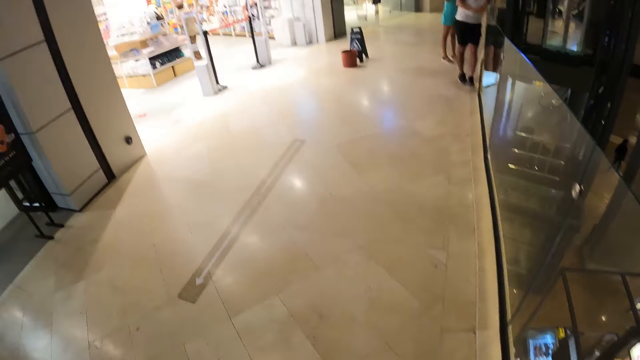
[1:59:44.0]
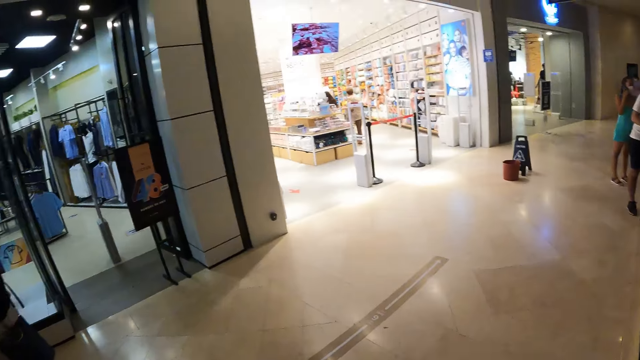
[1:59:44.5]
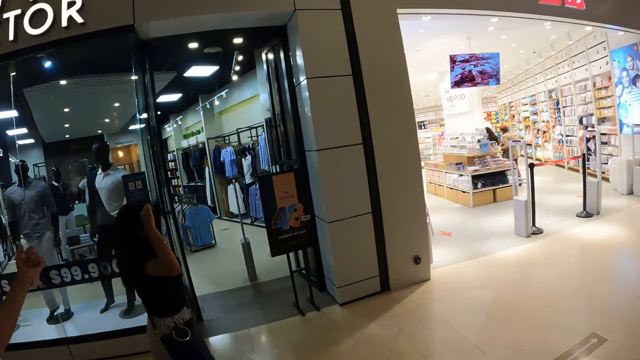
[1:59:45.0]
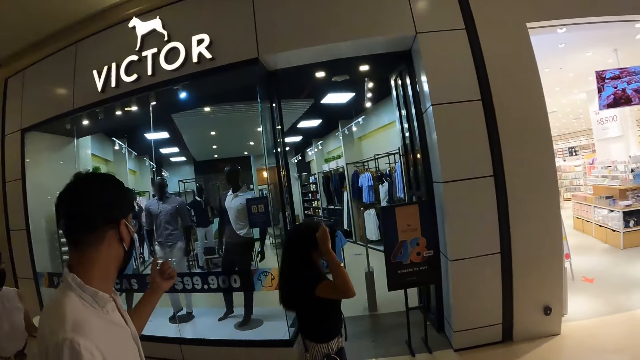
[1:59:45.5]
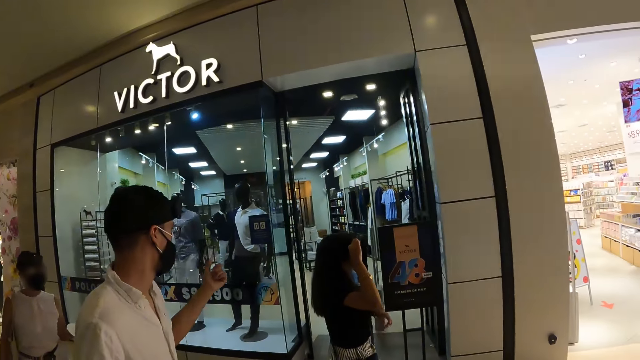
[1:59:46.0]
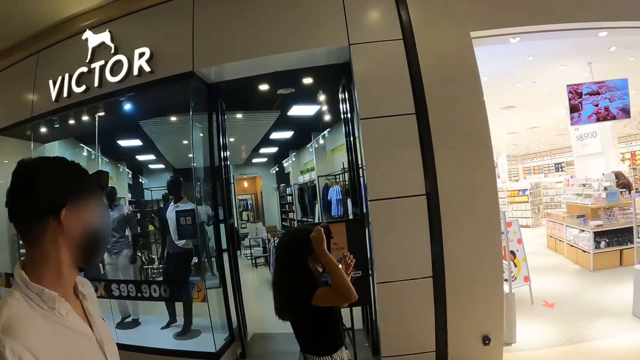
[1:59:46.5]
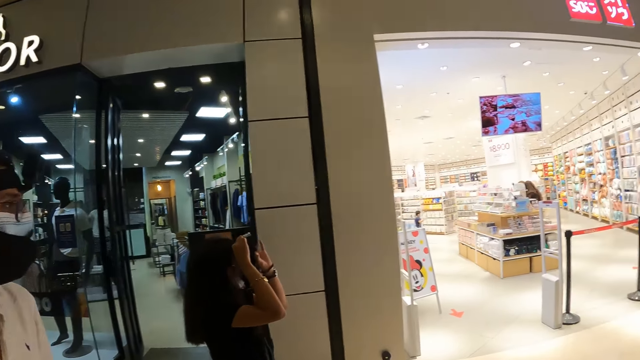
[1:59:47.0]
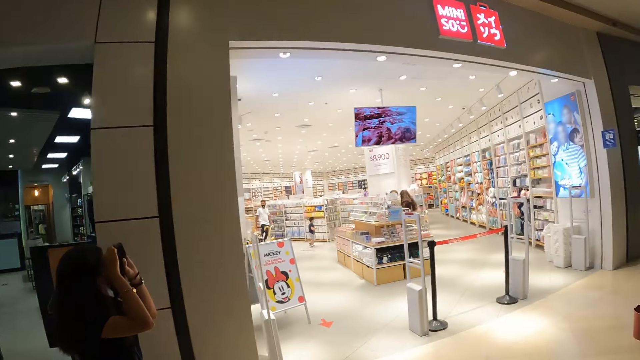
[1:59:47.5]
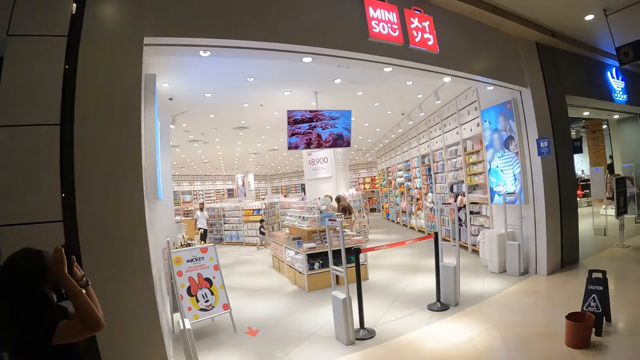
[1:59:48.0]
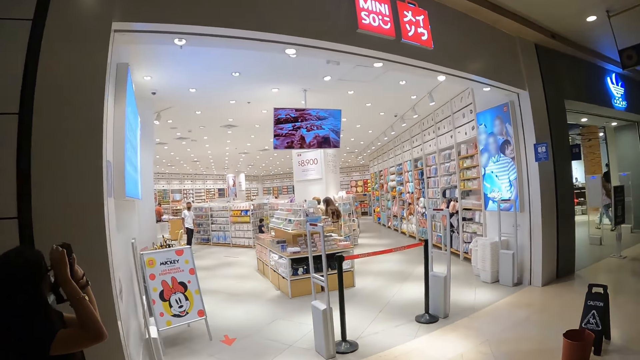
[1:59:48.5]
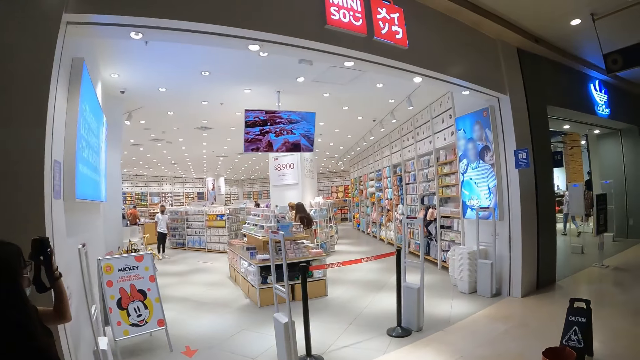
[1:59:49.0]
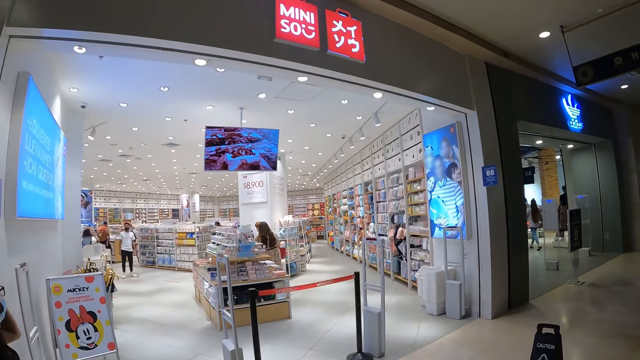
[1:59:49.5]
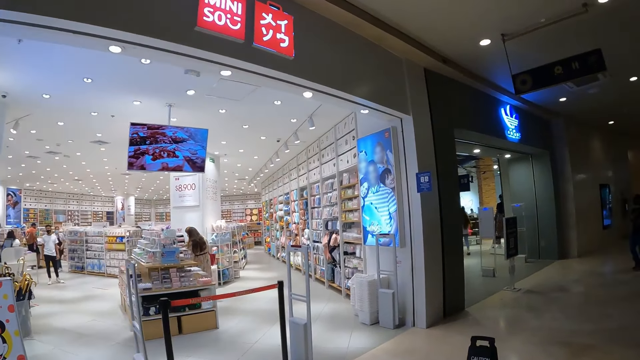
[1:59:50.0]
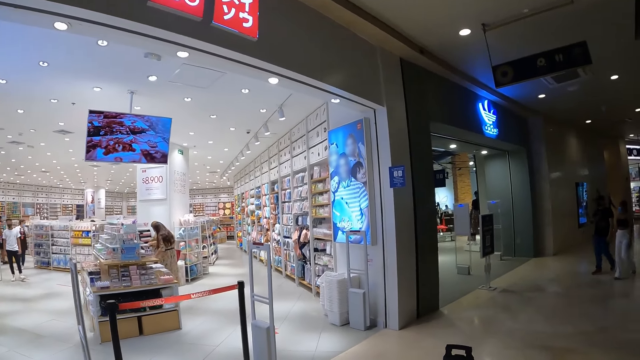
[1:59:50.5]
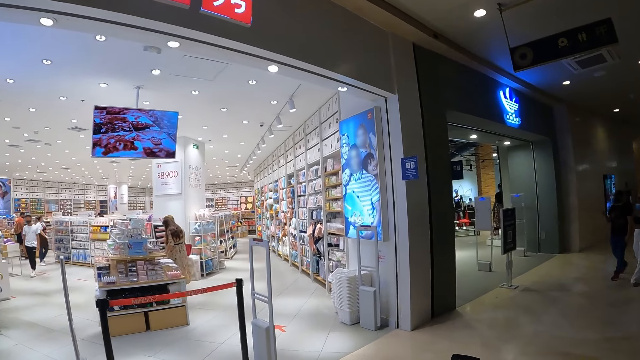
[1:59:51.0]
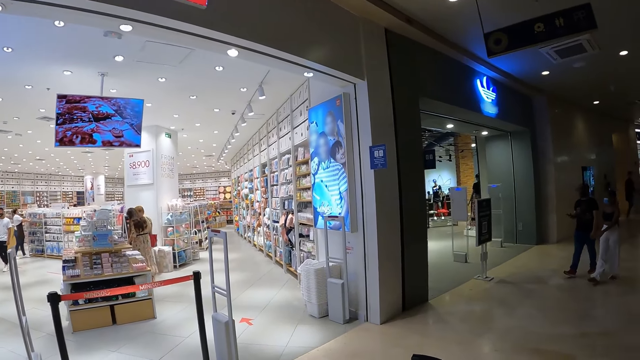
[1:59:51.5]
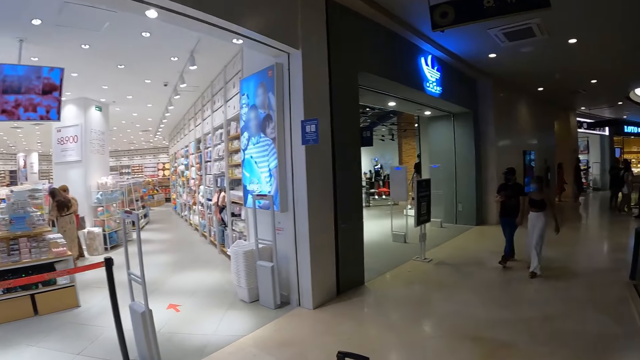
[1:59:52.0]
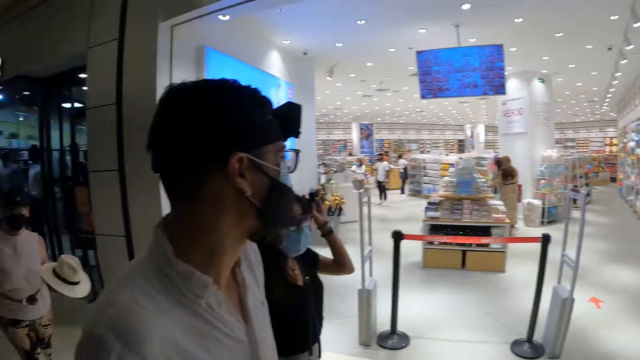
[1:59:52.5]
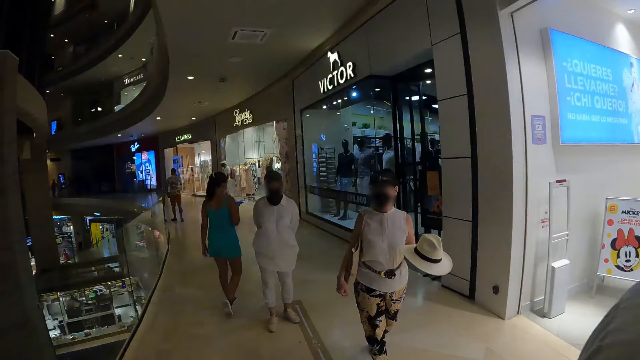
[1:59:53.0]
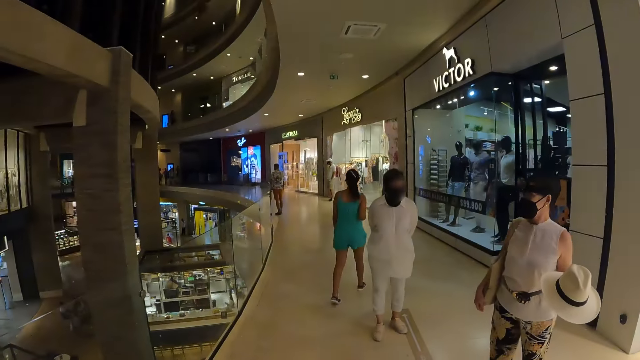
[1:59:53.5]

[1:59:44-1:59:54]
The woman holds the camera with her hands. The camera wearer looks around the building. The woman lowers her right hand.

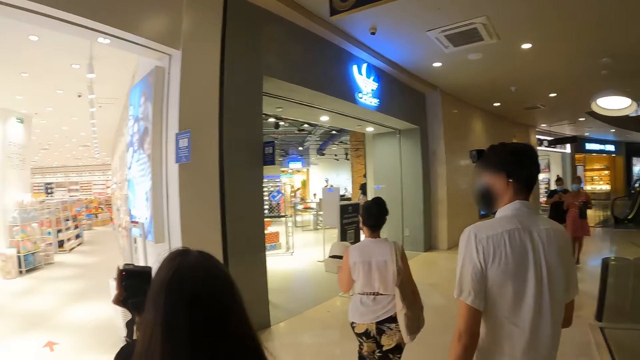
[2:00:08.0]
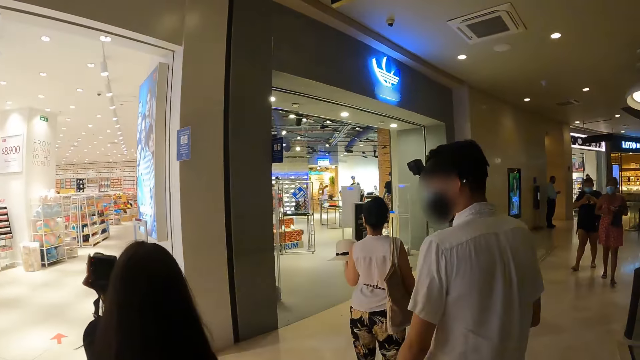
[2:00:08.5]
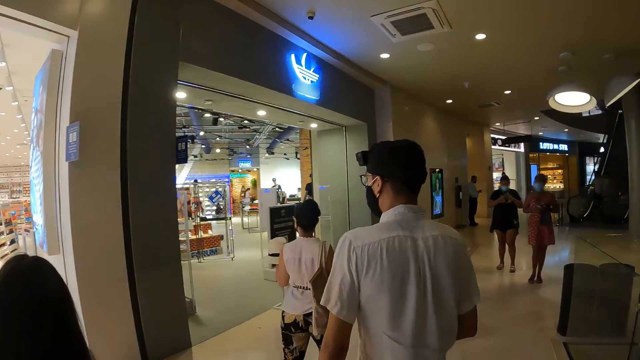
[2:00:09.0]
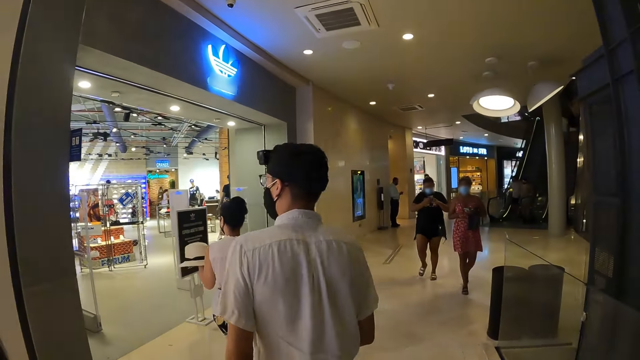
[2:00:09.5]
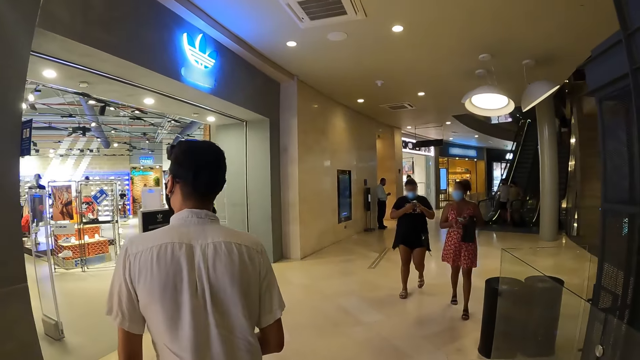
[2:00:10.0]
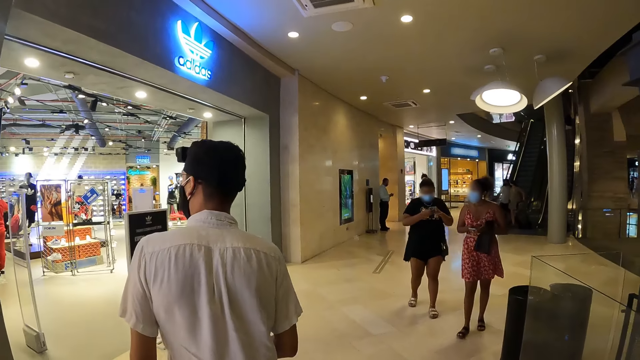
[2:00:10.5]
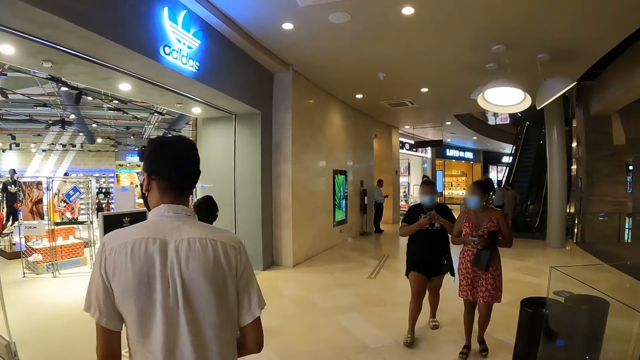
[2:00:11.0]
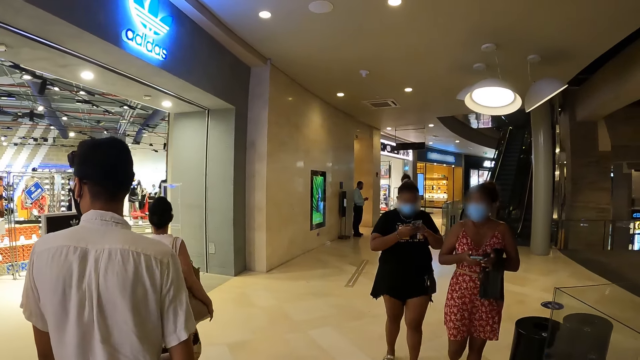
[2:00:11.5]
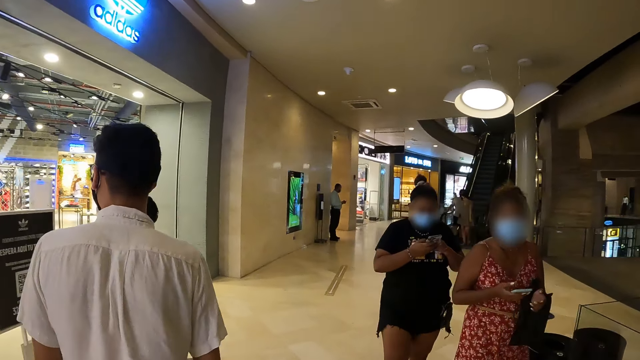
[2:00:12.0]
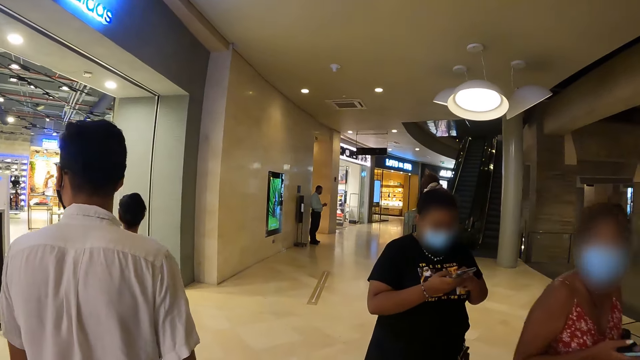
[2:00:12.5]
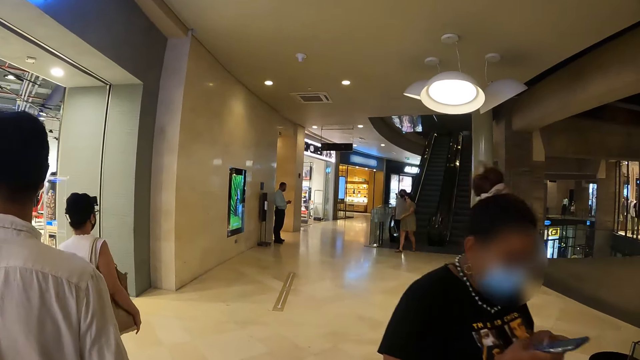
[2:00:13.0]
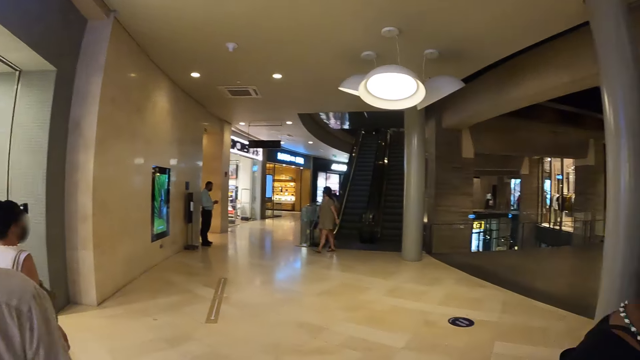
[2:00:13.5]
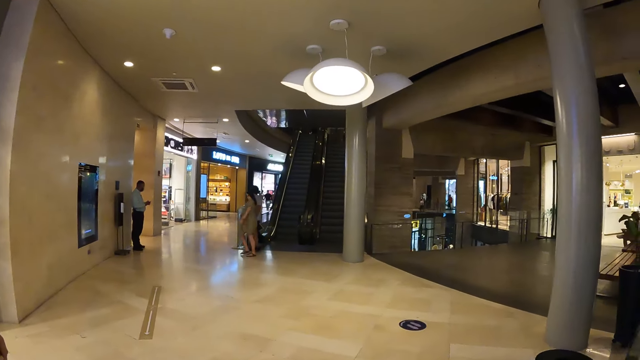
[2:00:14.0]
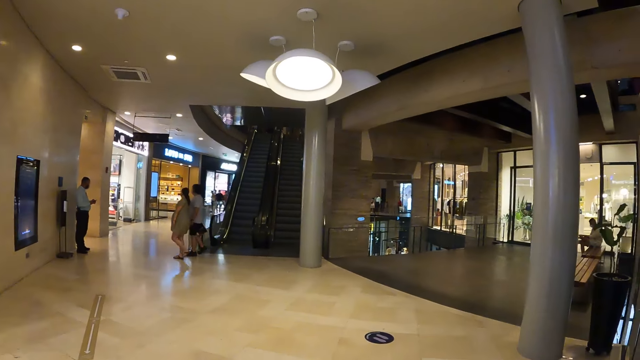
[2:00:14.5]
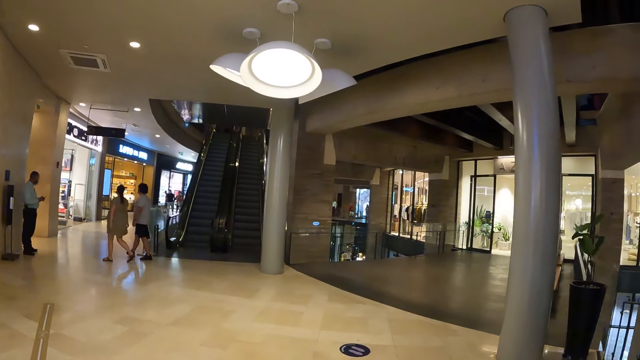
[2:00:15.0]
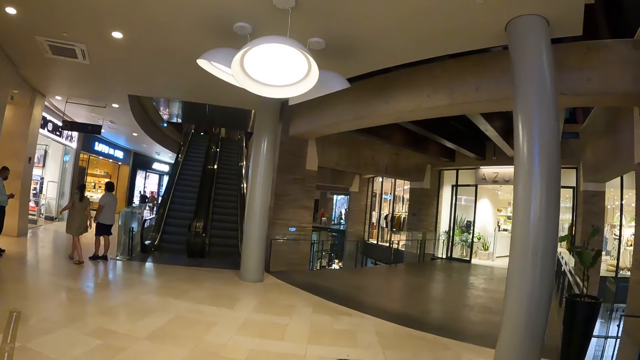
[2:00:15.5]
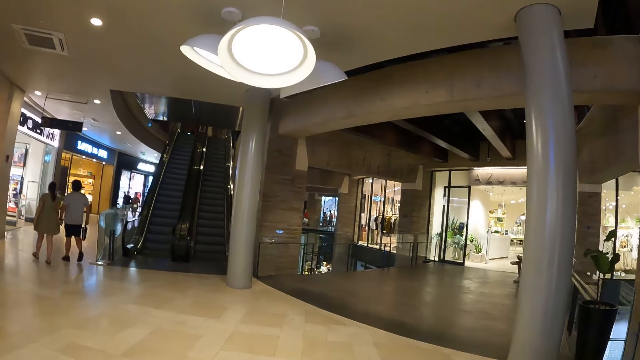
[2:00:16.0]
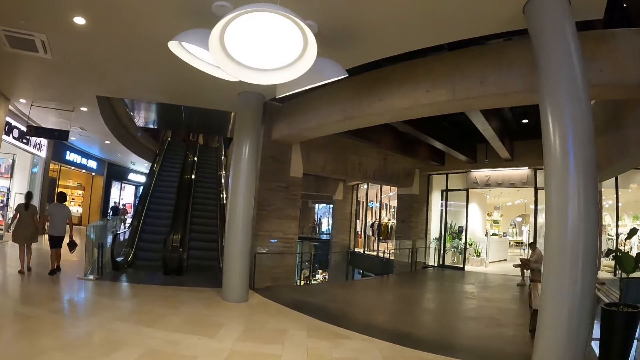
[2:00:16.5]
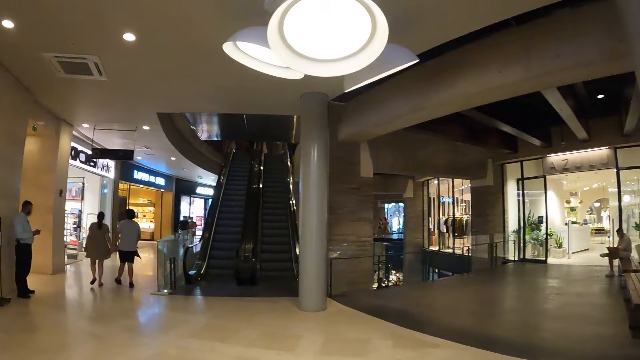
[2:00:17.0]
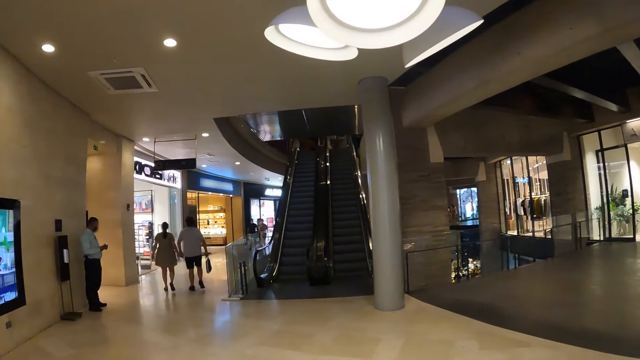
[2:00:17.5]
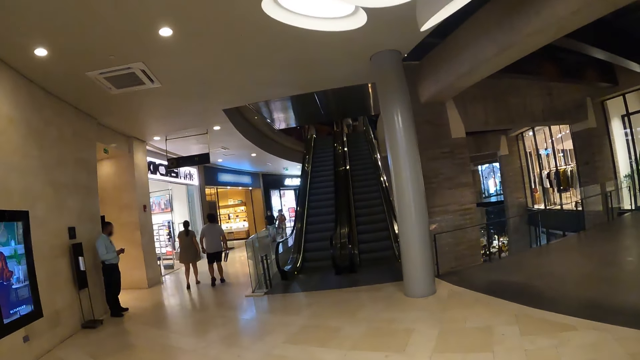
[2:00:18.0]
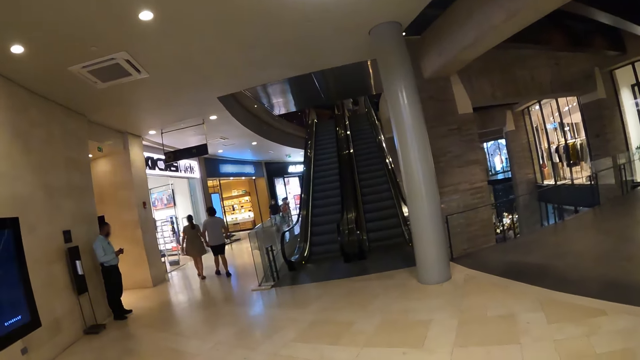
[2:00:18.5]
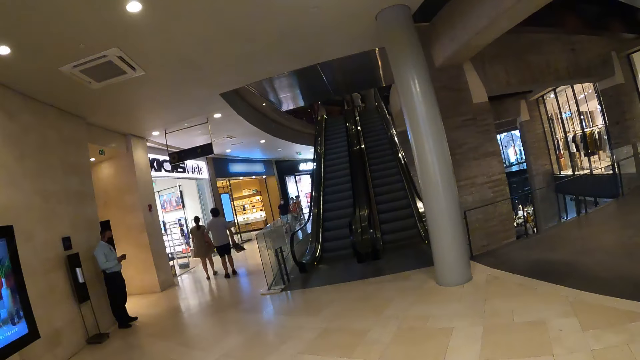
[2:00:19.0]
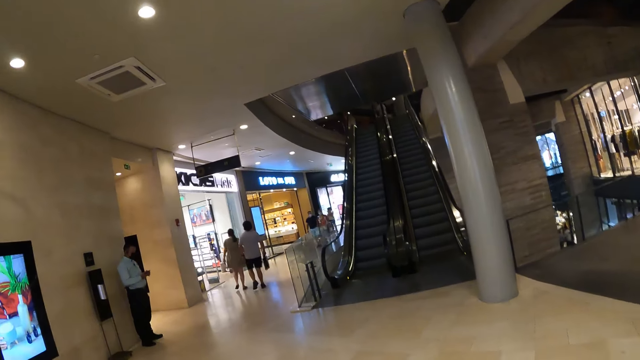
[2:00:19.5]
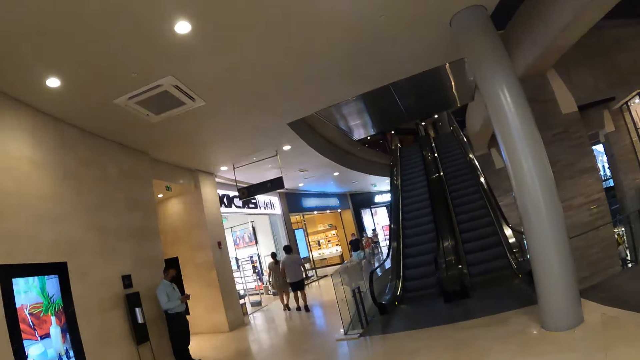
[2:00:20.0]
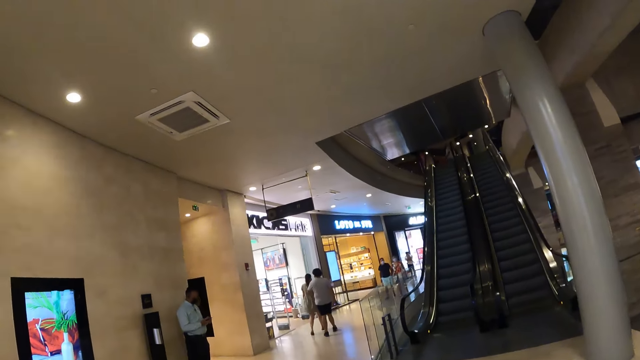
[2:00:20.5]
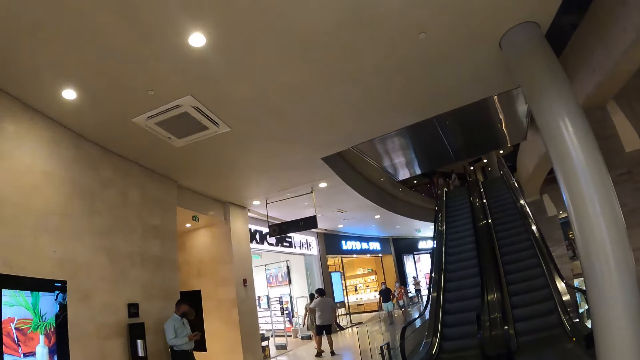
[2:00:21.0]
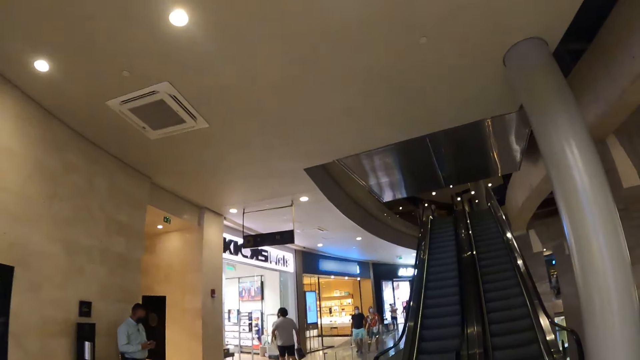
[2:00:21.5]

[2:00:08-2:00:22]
The camera wearer walks inside the building.
